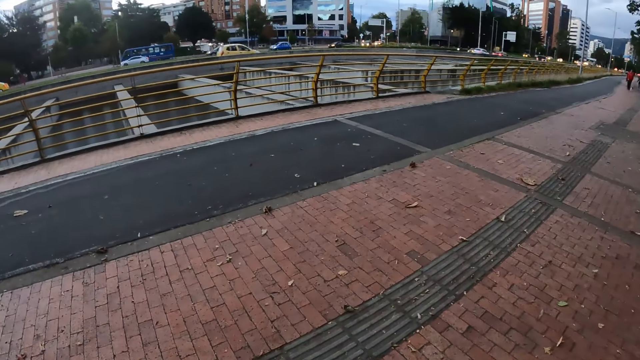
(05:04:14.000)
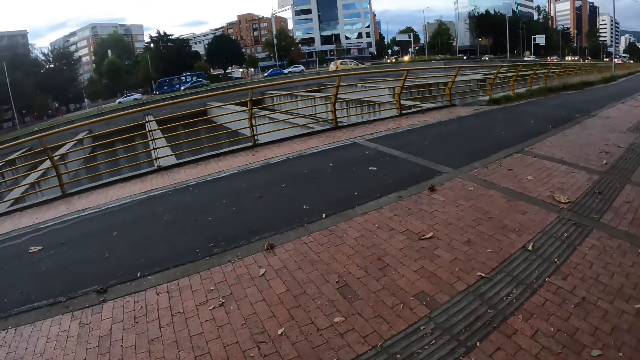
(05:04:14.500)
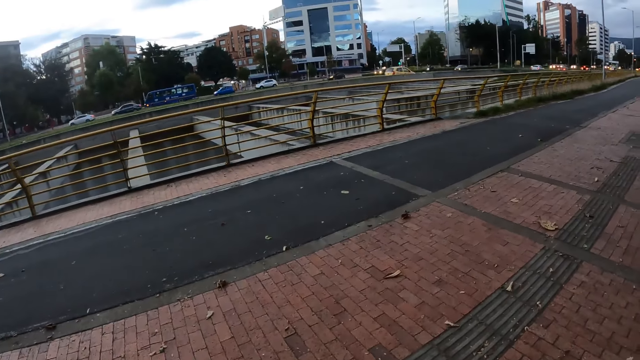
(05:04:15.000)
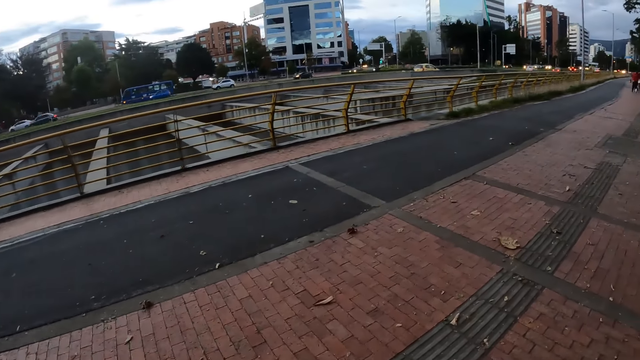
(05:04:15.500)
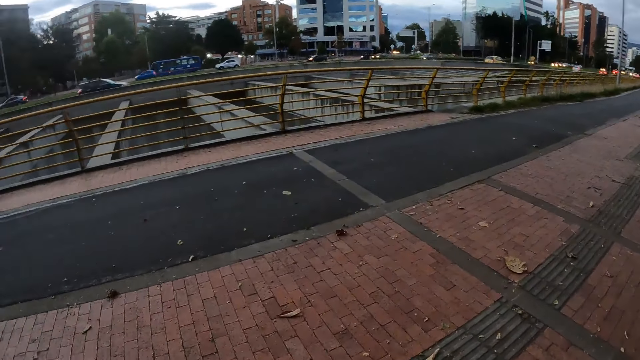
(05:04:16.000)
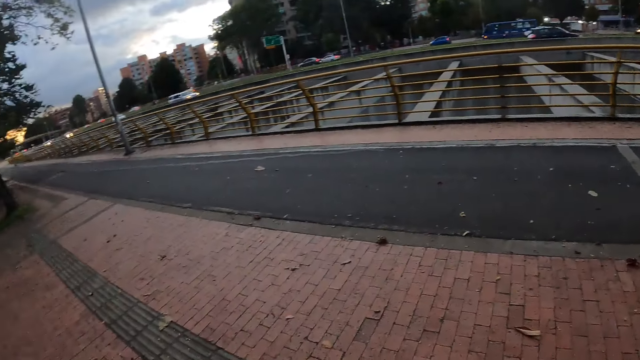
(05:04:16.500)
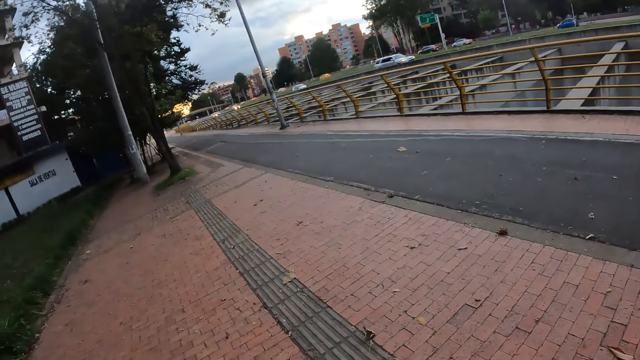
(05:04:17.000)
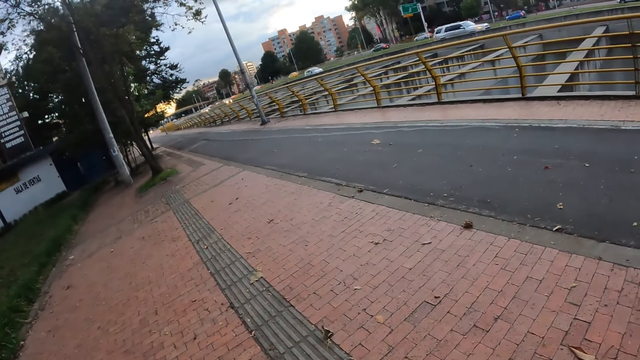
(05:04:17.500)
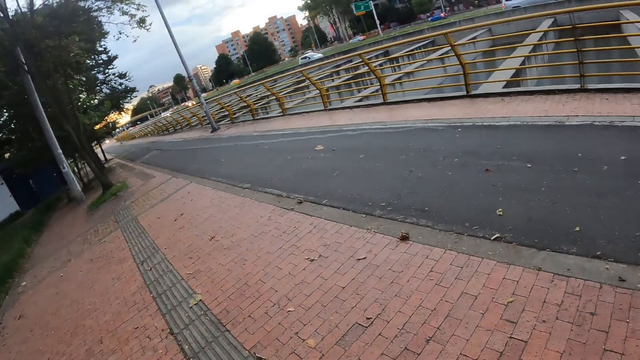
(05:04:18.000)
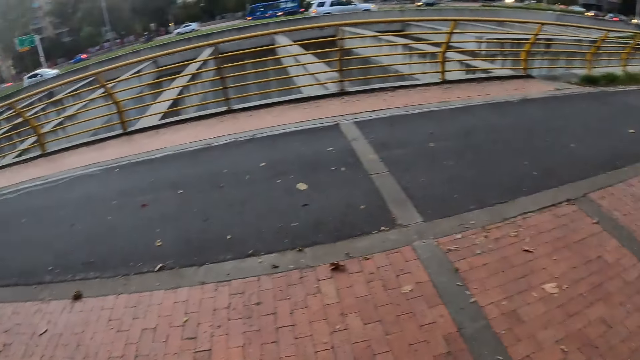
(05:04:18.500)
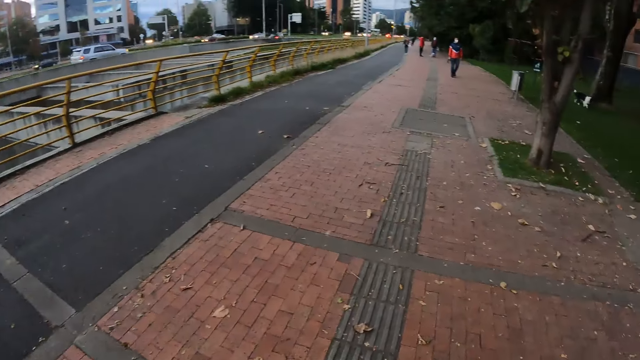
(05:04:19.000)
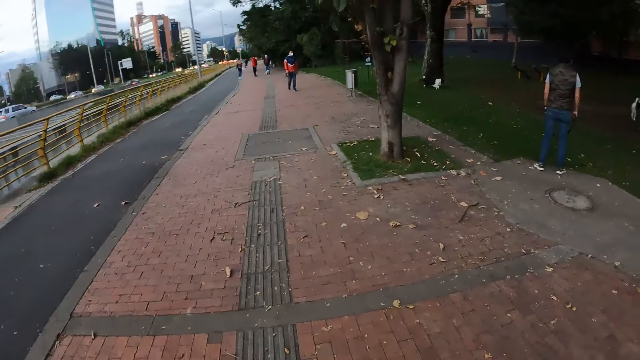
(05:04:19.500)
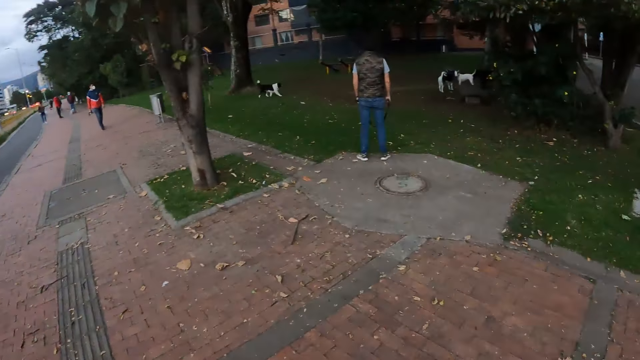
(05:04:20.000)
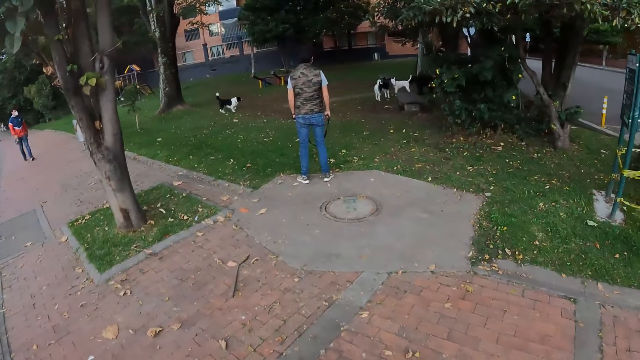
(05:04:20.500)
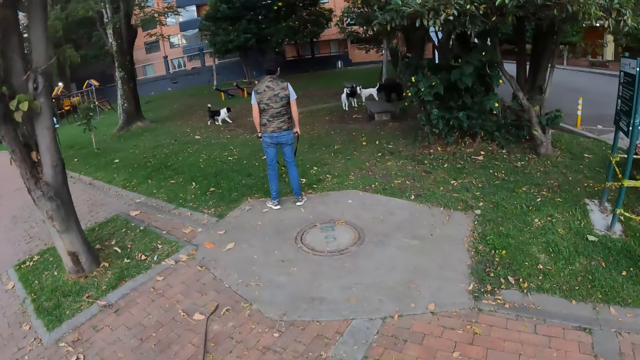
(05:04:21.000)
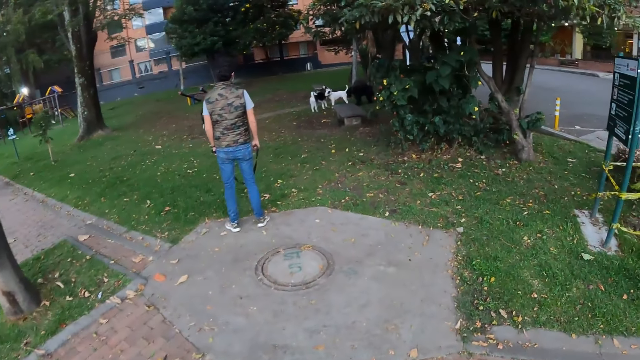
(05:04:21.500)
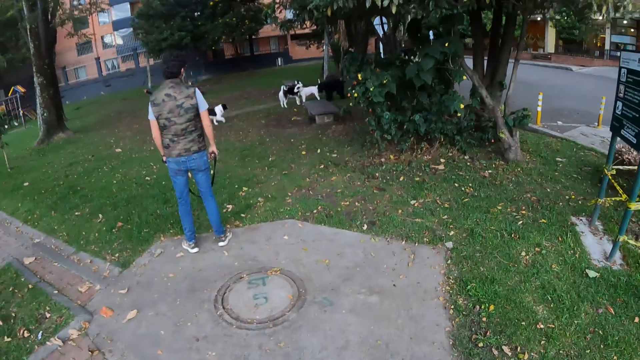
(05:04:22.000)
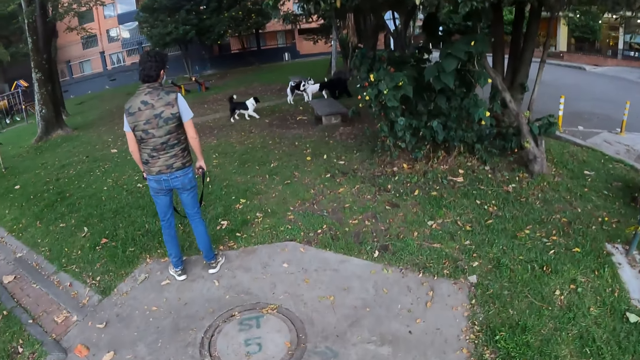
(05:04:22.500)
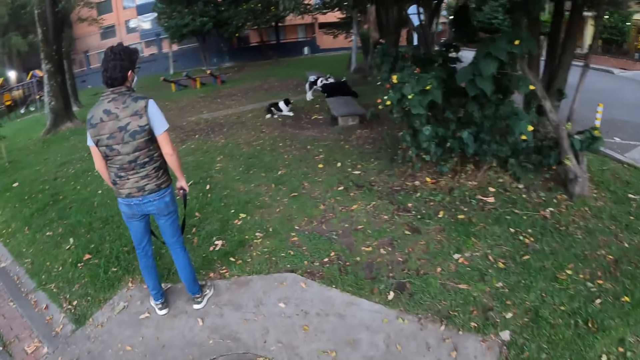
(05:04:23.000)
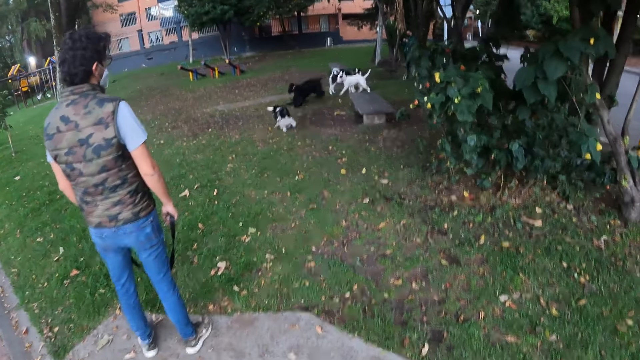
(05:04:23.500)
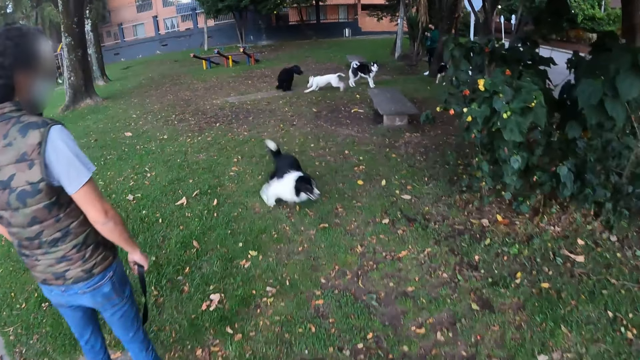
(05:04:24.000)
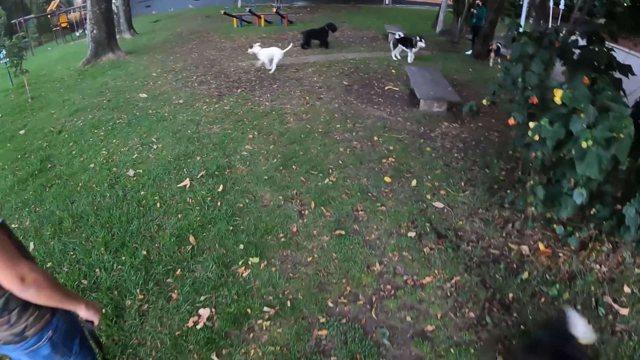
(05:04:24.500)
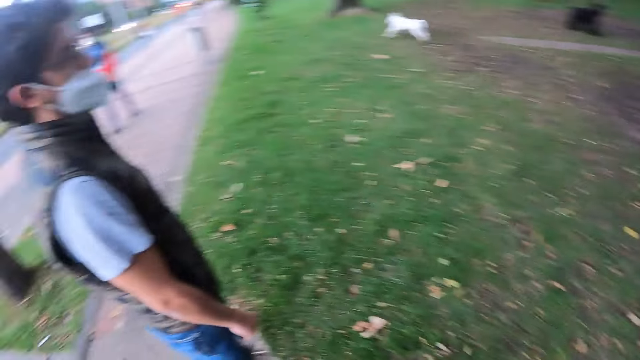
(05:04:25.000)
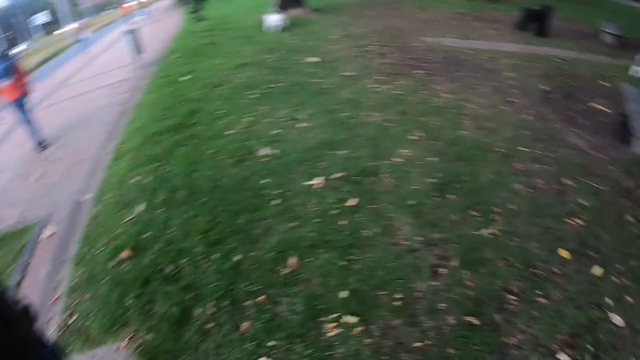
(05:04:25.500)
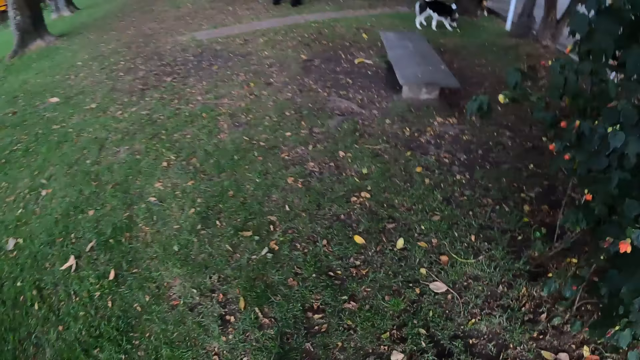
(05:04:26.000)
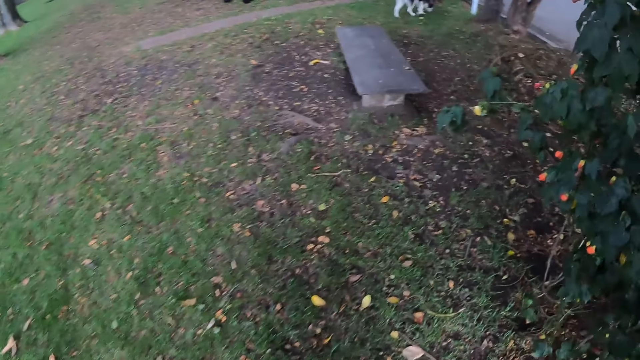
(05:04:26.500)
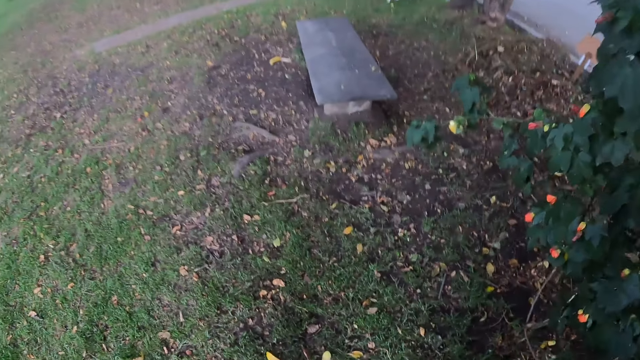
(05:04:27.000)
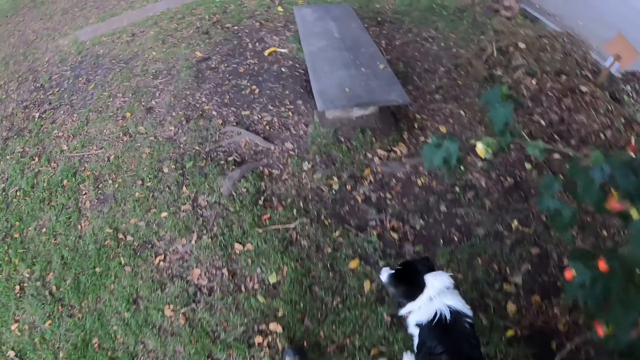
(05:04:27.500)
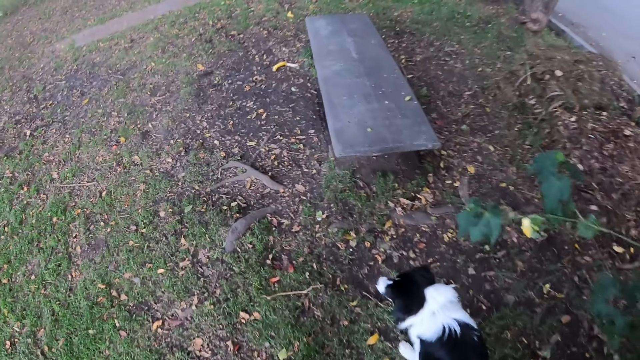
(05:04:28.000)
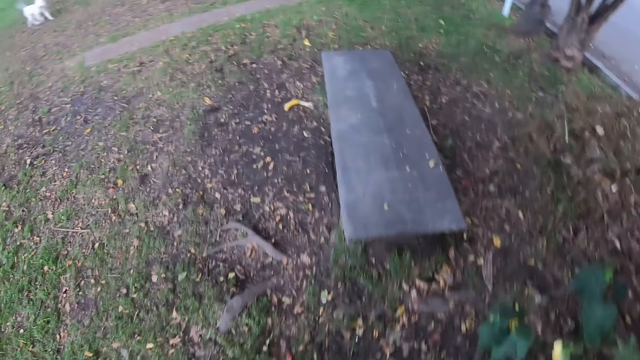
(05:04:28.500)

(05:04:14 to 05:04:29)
The camera wearer walks into a park. A dog runs with another dog in the park. A third dog runs in the park. The camera wearer walks past a man. The second dog walks past the camera wearer.

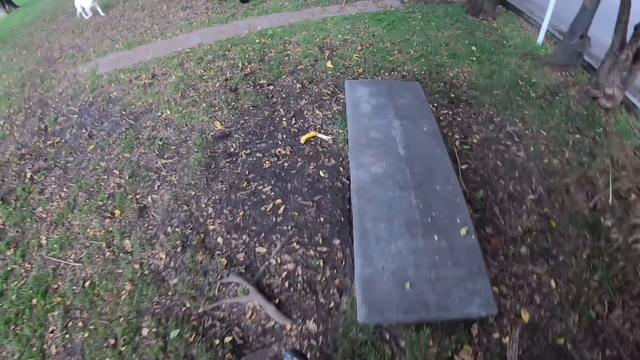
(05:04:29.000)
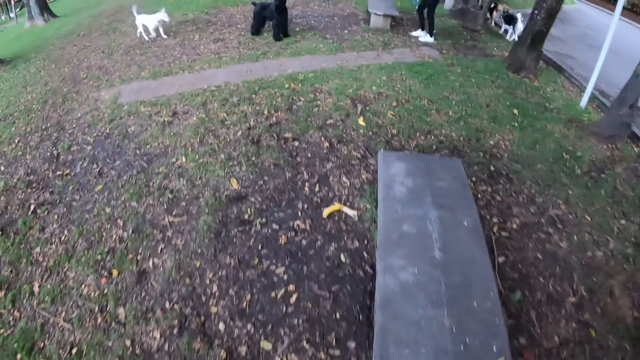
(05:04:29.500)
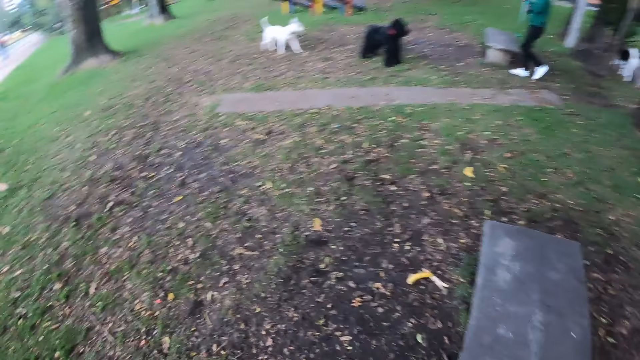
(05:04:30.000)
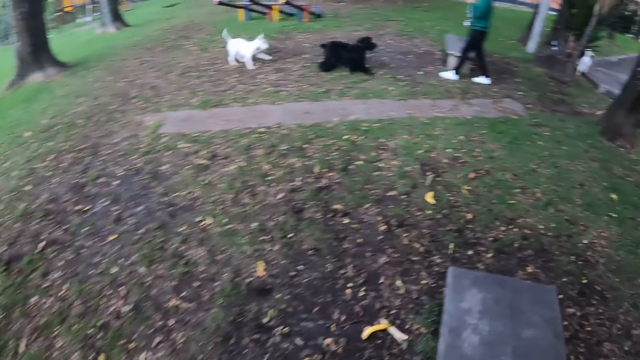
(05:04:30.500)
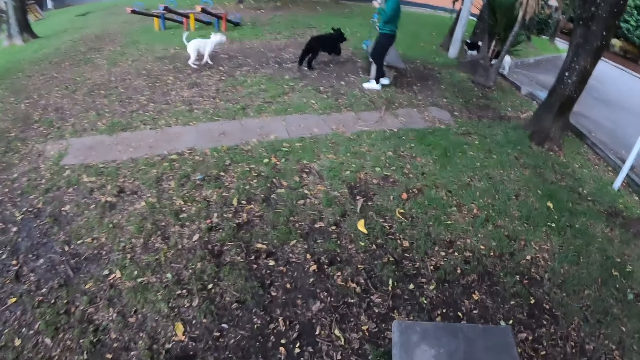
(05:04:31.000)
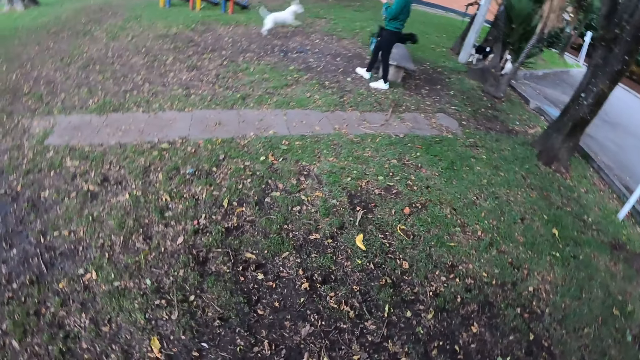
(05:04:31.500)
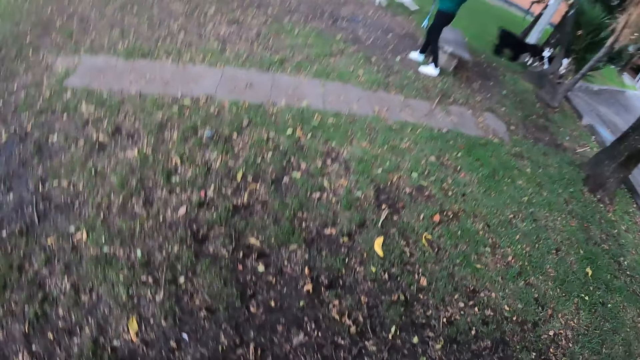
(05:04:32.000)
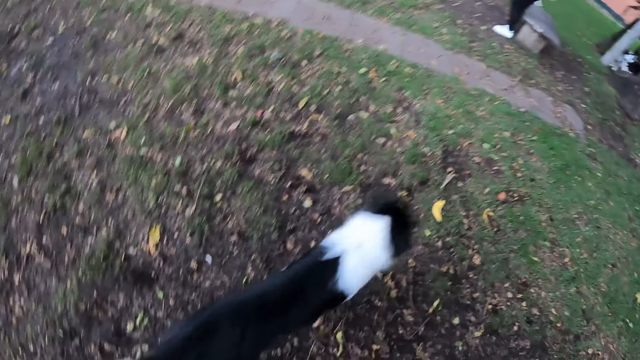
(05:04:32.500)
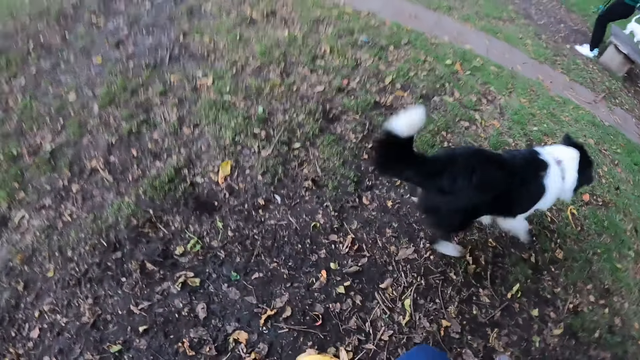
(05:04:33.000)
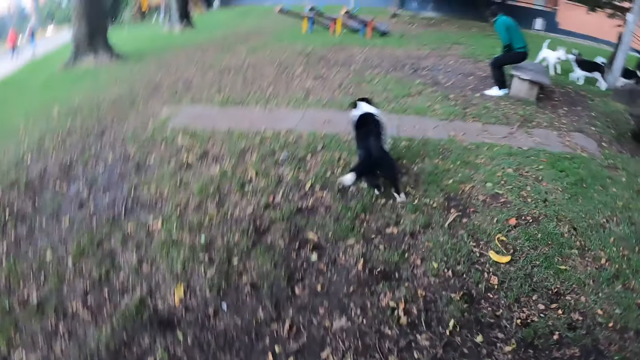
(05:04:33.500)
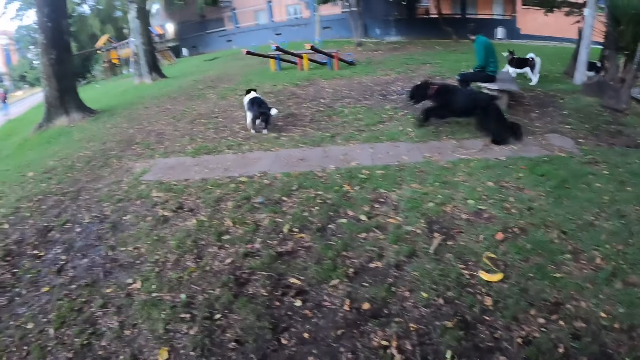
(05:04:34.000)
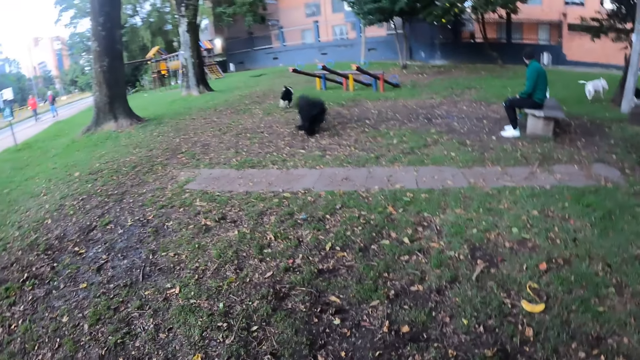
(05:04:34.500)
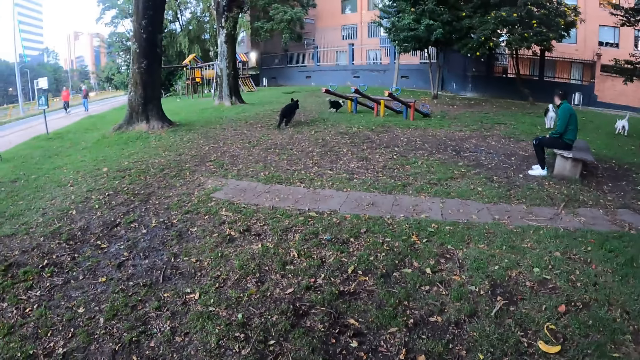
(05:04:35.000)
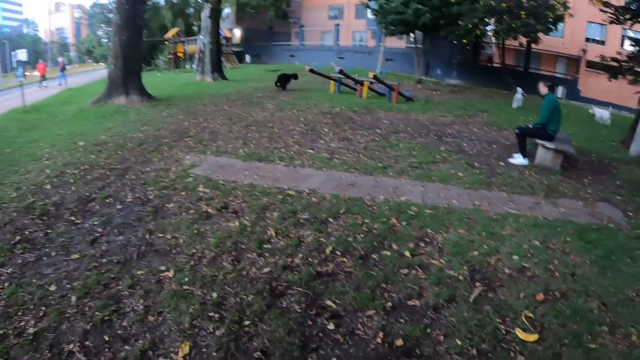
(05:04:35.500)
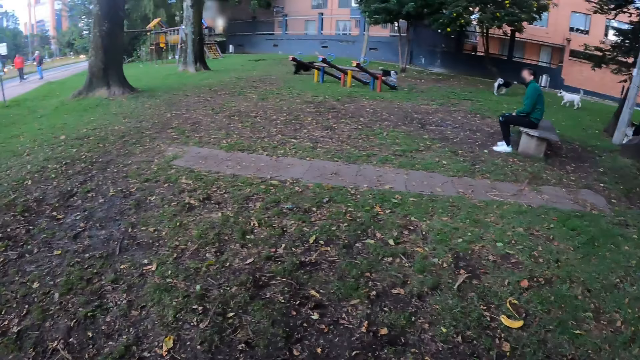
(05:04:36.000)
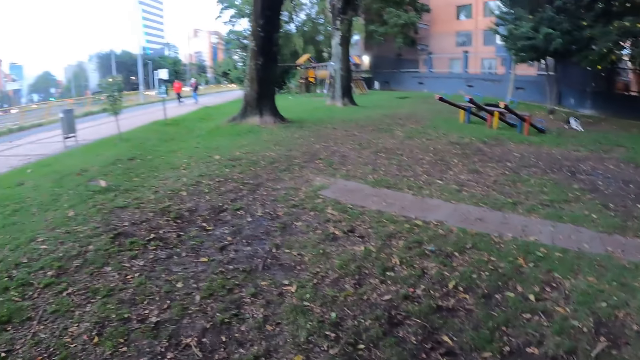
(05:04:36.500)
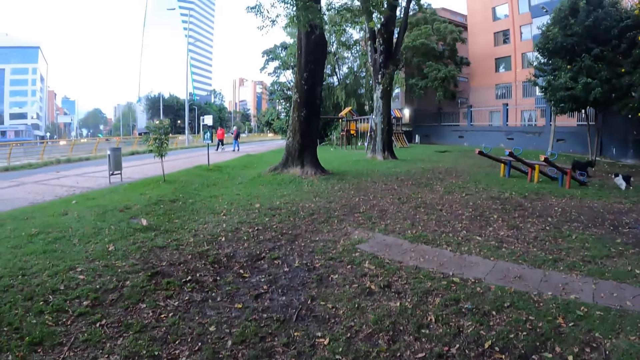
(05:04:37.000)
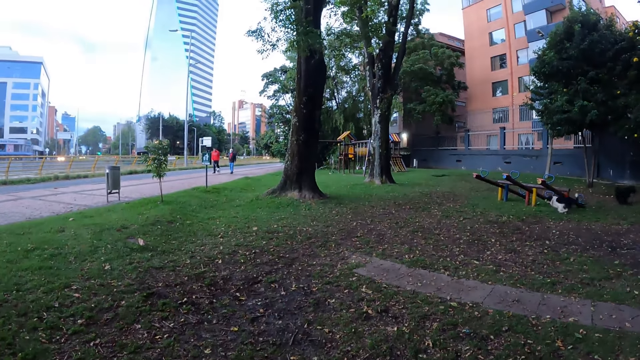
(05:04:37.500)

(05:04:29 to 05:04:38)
The camera wearer sits on a bench in the park. A man sits on a bench in the park.
